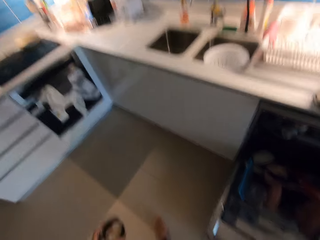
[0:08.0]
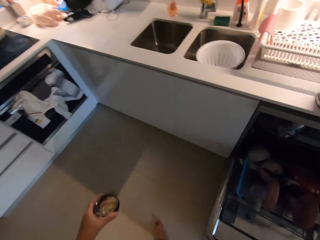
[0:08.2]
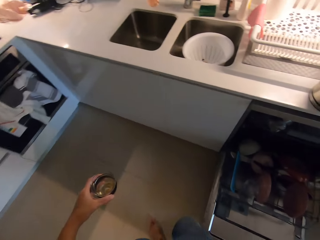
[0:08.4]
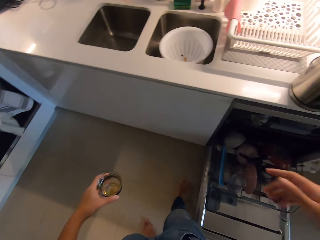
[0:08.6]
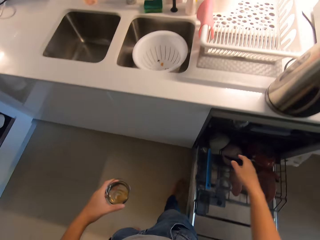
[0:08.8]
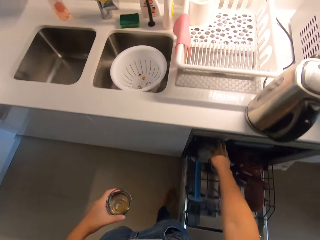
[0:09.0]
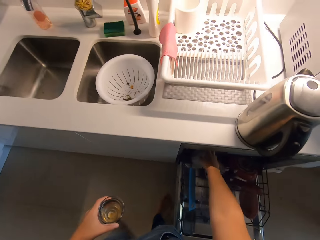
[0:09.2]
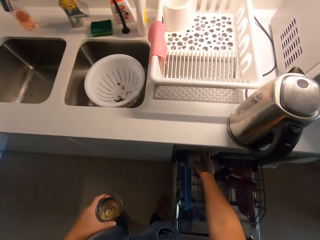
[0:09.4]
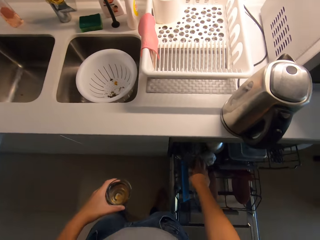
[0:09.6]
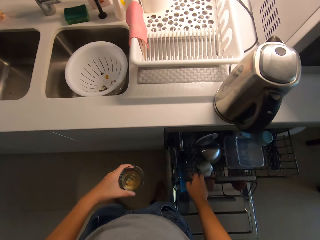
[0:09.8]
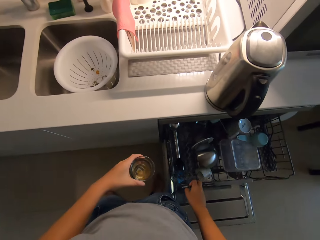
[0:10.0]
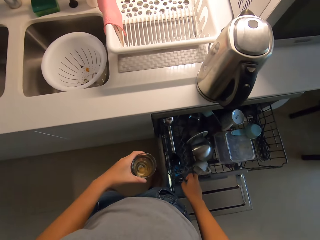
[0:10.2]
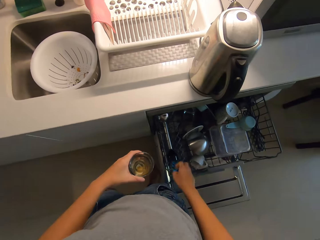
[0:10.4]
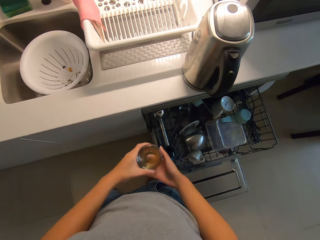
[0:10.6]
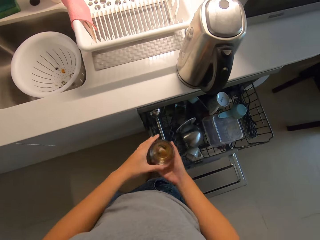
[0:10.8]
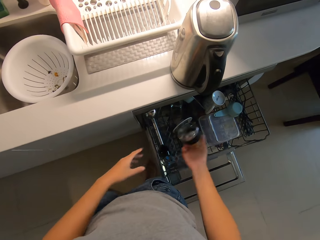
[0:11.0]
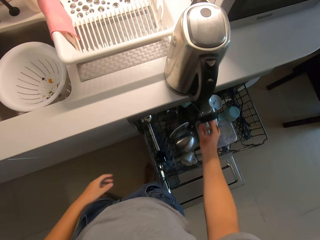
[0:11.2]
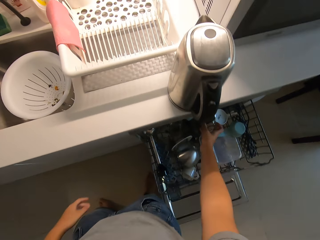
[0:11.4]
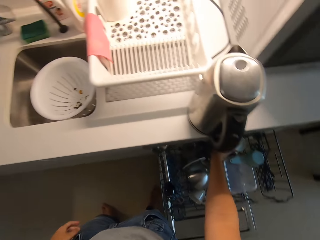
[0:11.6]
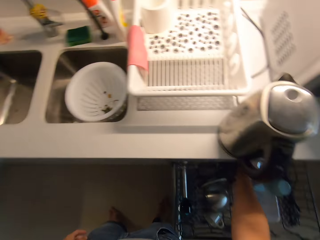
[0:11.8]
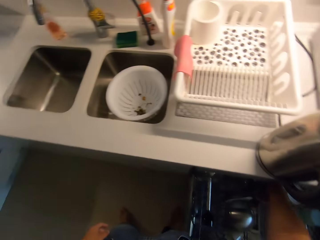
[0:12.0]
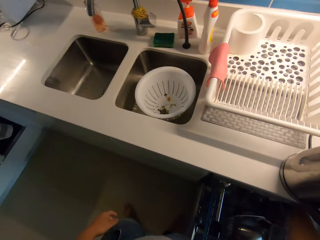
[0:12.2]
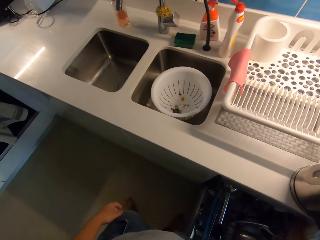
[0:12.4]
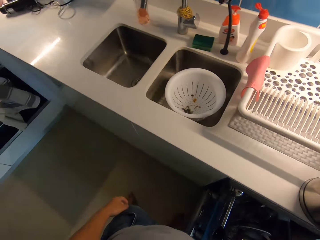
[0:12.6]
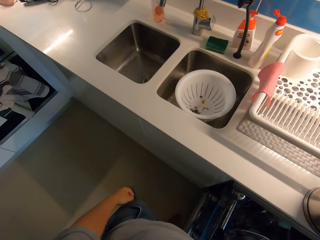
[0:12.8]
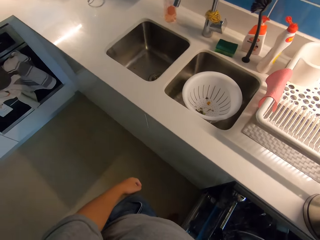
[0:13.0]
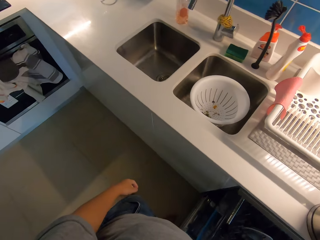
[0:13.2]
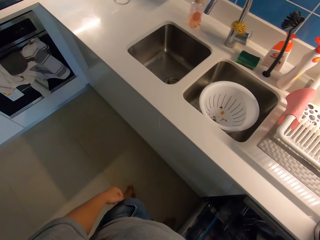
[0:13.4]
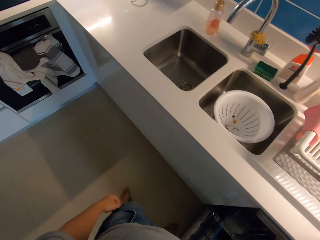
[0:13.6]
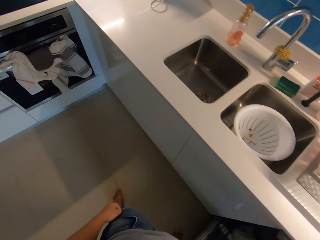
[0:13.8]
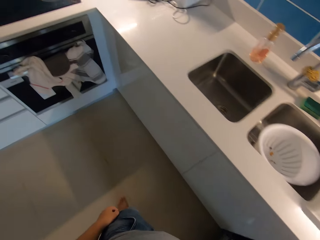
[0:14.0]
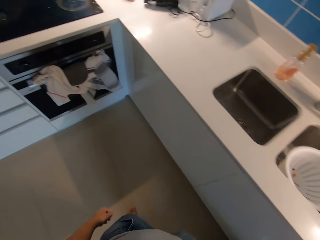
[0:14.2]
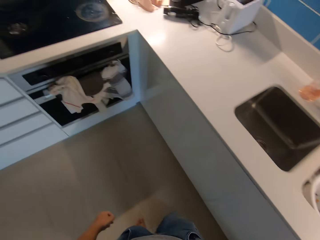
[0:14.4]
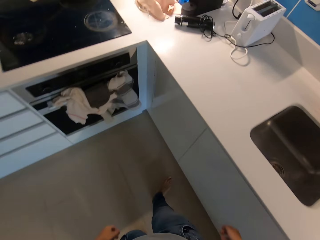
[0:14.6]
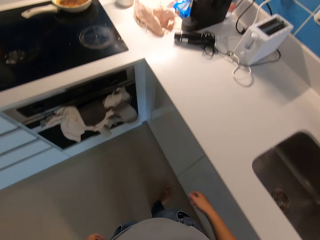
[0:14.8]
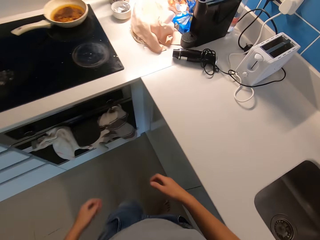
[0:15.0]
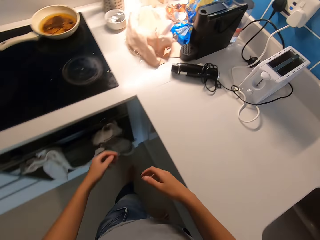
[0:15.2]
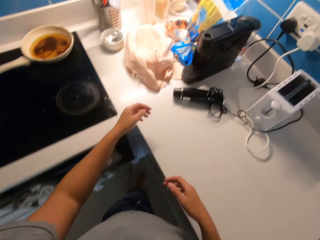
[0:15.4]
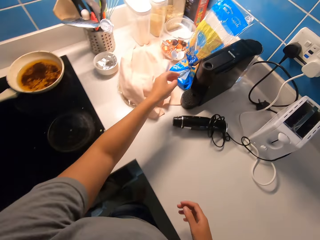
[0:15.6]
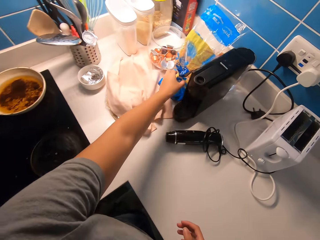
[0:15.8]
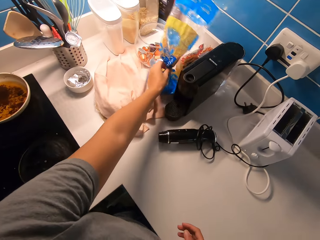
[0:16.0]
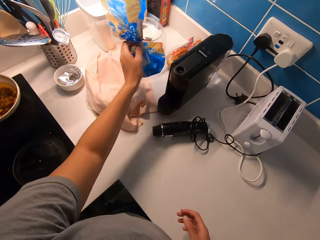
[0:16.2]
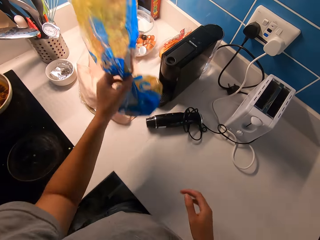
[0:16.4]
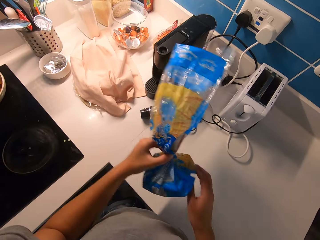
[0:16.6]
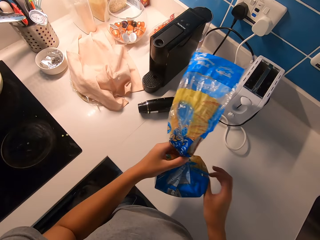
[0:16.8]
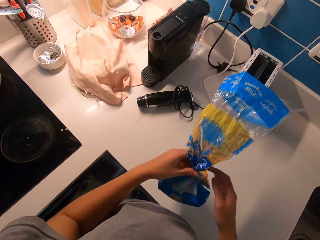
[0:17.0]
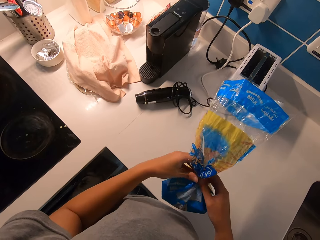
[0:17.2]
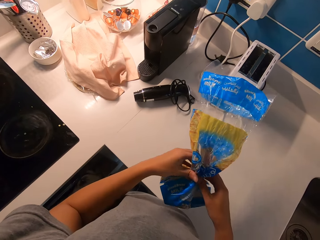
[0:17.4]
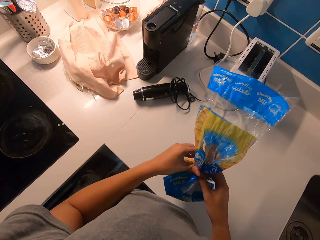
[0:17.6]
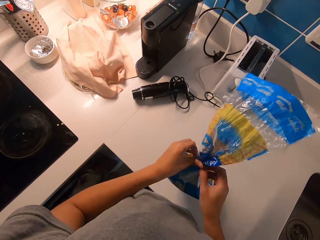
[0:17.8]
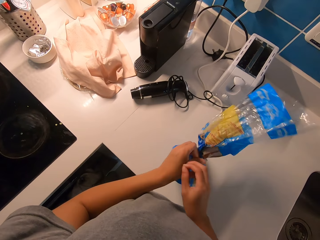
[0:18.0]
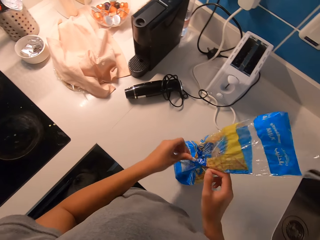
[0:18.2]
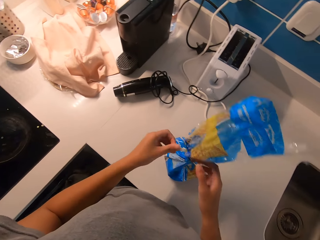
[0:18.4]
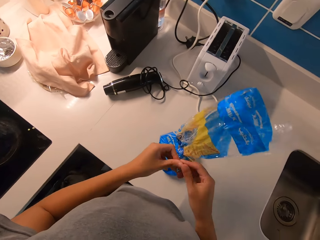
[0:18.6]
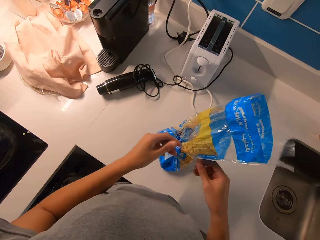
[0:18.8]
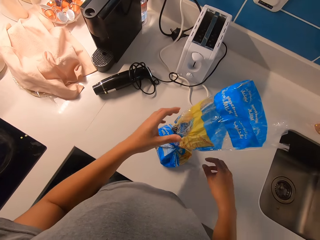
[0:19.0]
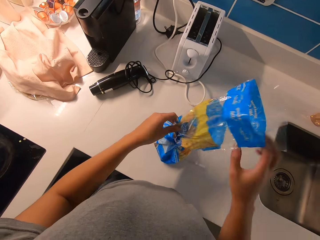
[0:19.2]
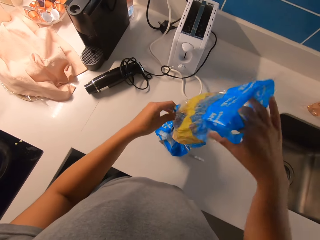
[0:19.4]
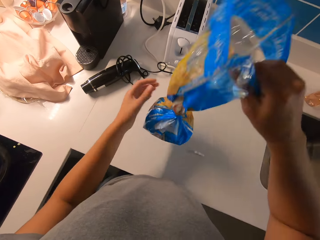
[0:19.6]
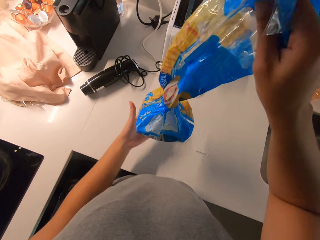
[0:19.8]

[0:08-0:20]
The camera wearer pulls out a tray of a dishwasher with her right hand. She opens up the dishwasher with a hand. She passes the cup to her right hand. She puts the cup in the dishwasher with her right hand. She closes the dishwasher with a hand. She walks around a room. She walks towards a nylon or packet of bread on the table top. She picks up the nylon on the table top with her left hand. She unties the nylon with her hands. She puts down the packet of bread on a kitchen counter. She picks up the nylon on the table top with her right hand.

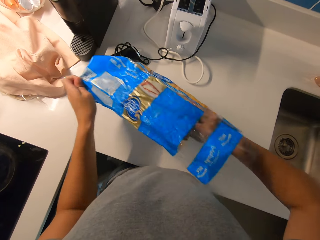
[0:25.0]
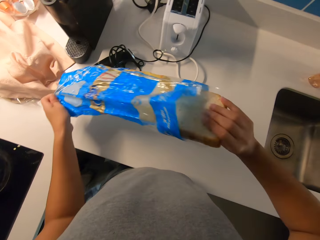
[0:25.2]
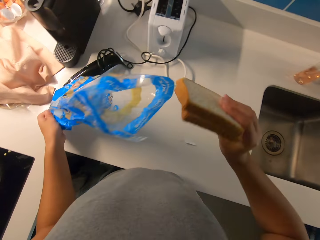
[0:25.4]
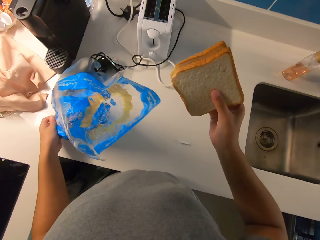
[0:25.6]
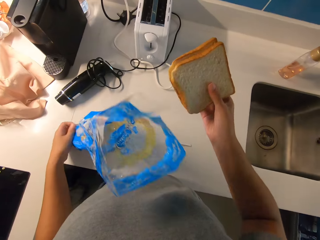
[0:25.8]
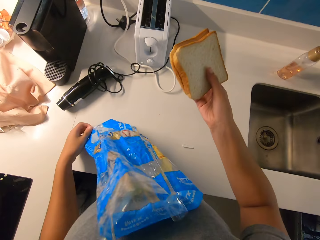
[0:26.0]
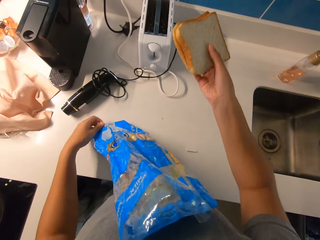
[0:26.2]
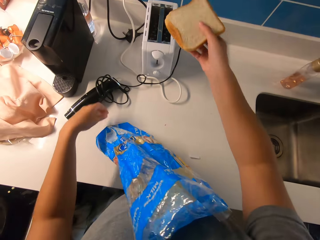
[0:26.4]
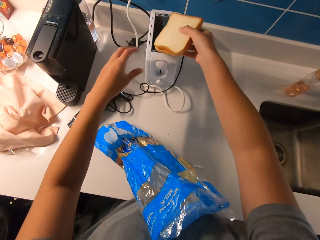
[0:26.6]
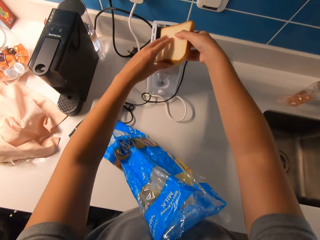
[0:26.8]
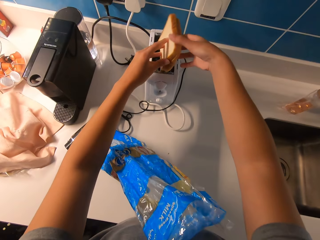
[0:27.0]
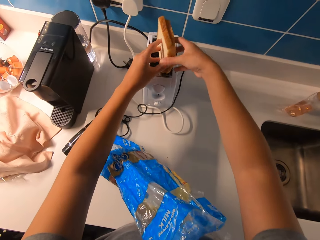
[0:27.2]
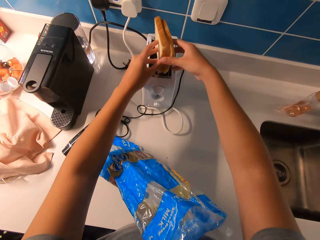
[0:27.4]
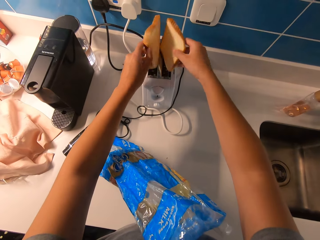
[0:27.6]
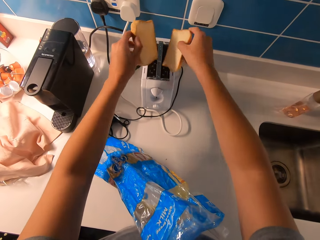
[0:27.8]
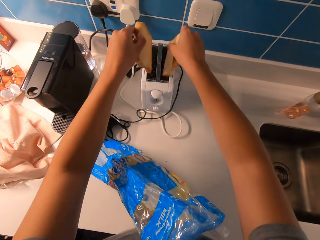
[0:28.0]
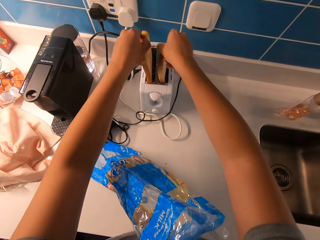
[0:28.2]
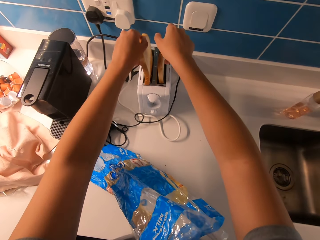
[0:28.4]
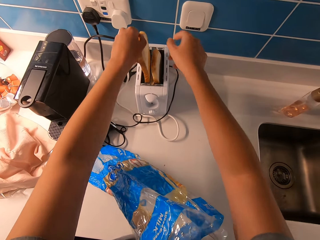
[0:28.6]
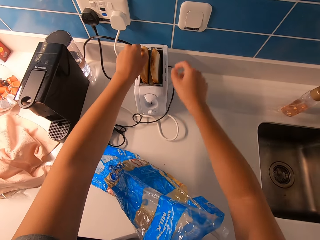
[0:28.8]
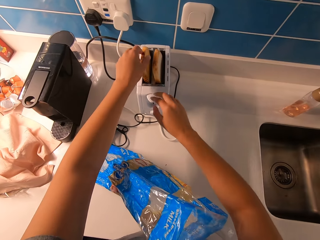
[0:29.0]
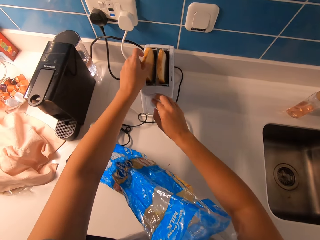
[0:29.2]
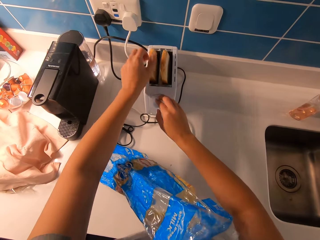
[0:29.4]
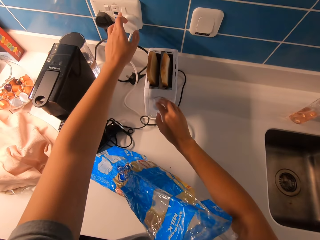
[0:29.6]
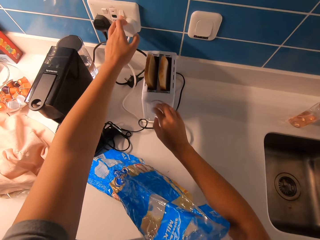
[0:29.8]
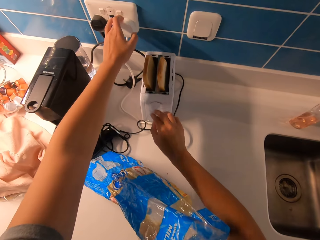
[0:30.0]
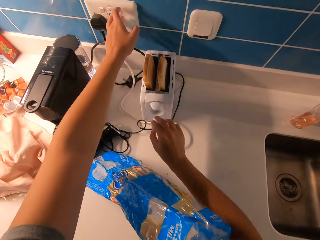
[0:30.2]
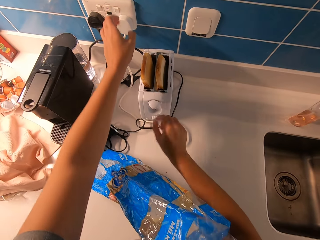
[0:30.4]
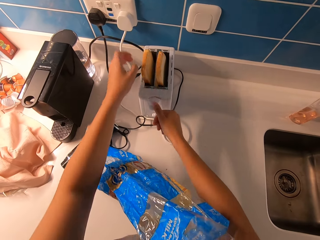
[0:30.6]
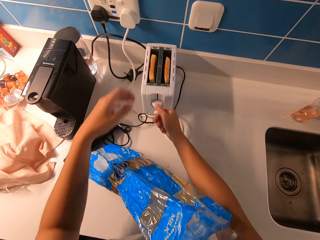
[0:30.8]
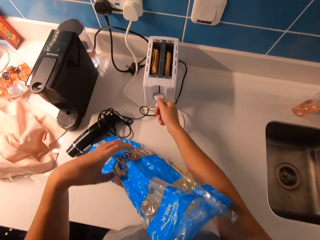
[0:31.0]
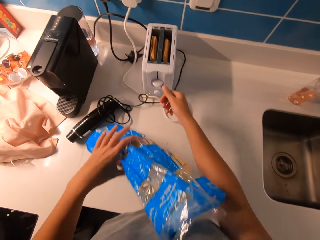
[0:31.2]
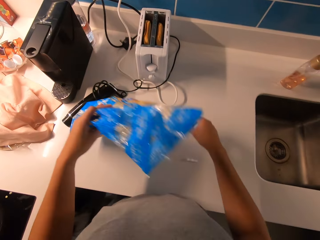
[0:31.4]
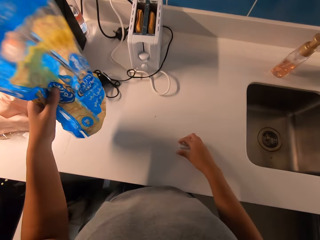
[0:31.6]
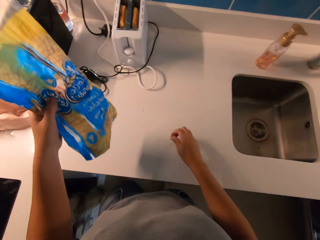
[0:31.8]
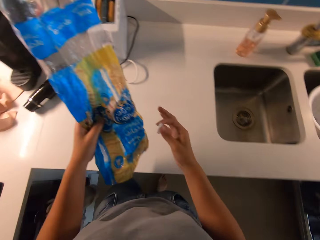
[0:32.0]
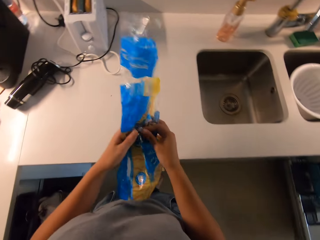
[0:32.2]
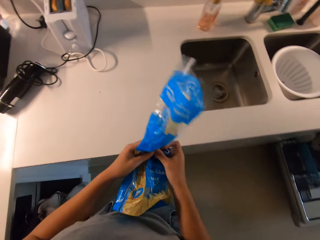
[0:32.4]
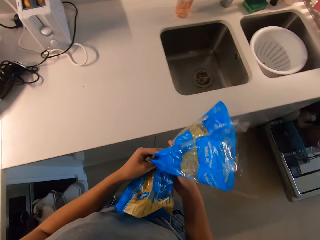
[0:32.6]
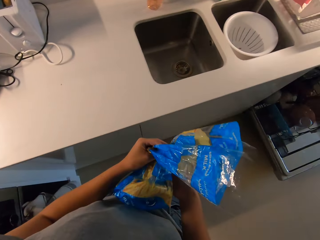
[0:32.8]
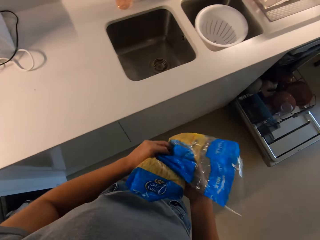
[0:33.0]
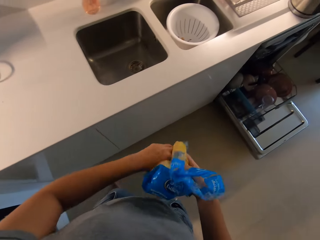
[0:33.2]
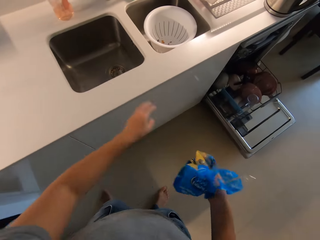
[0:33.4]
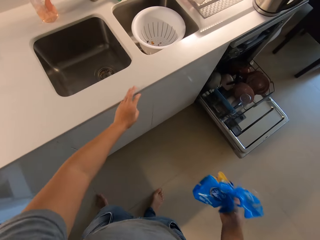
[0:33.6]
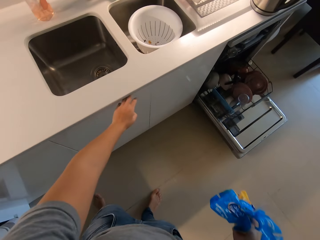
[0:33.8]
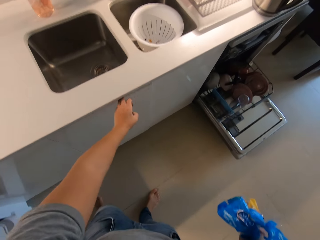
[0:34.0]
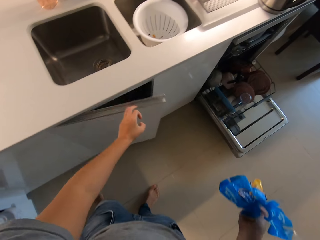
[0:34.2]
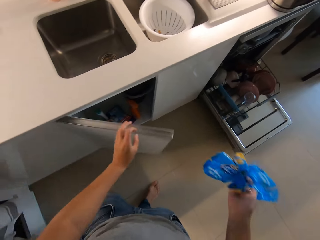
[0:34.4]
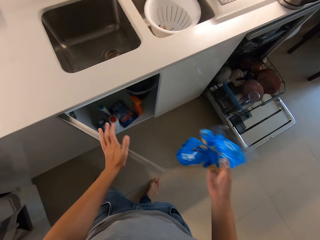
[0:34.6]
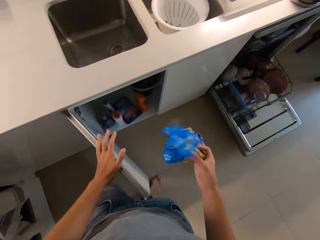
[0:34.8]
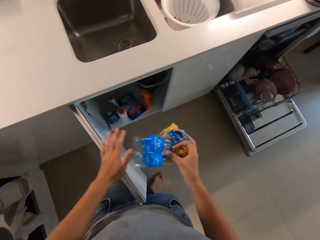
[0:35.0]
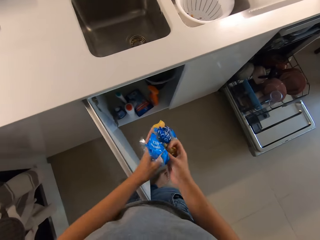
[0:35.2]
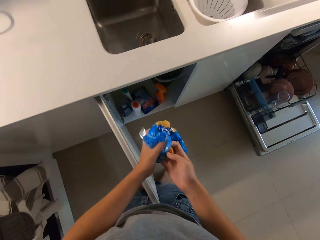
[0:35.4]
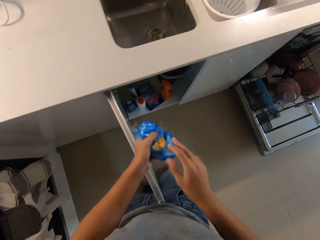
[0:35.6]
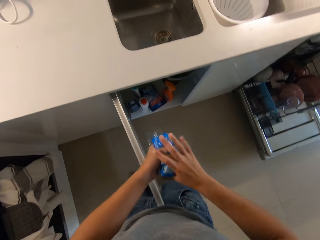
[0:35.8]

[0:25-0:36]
The camera wearer removes slices of bread from the nylon with her right hand. She holds the sliced bread with her hands. She puts the sliced bread in the toaster with her hands. She turns on the switch with her left hand. She operates the toaster with her right hand. She turns on a toaster knob with a hand. She picks up the nylon on the table top with her left hand. She folds the nylon with her hands. She holds the nylon with her left hand. She opens the cabinet with her left hand. She folds the nylon with her hands.
